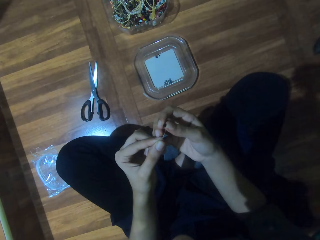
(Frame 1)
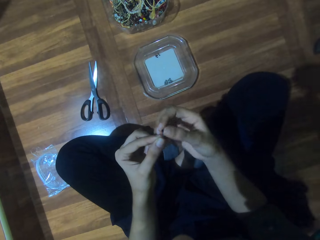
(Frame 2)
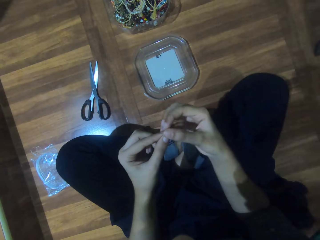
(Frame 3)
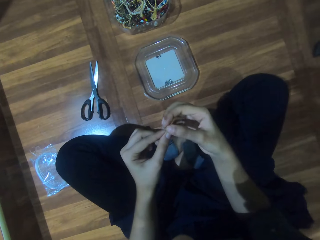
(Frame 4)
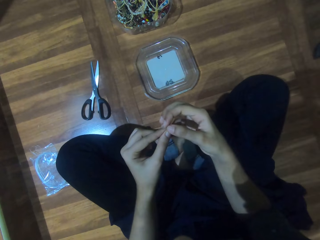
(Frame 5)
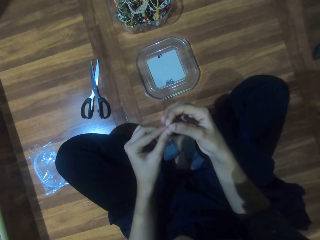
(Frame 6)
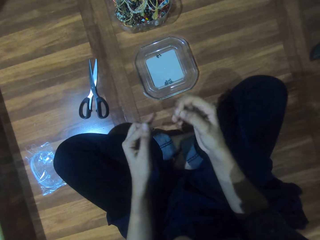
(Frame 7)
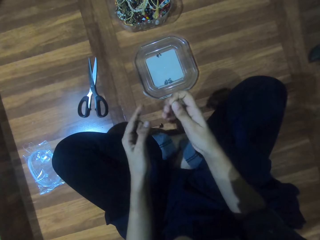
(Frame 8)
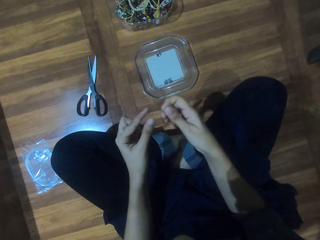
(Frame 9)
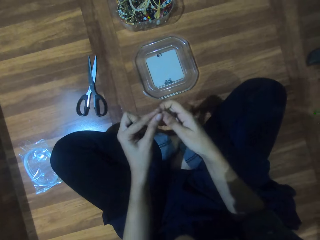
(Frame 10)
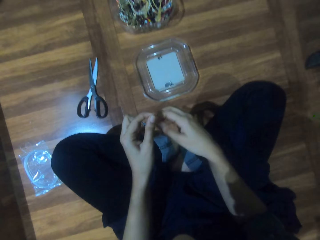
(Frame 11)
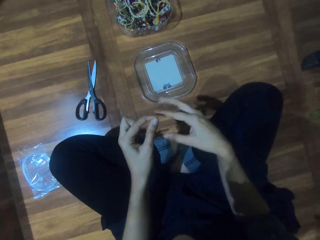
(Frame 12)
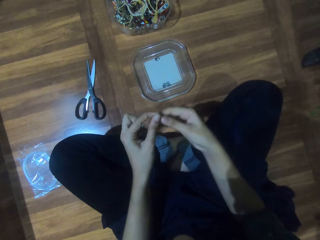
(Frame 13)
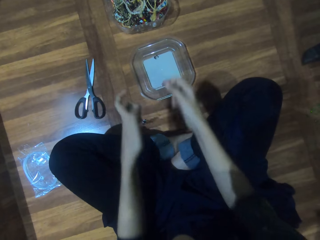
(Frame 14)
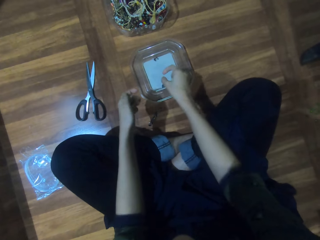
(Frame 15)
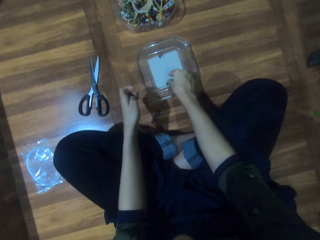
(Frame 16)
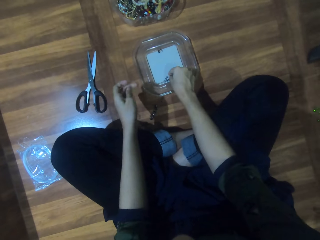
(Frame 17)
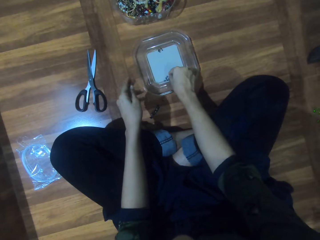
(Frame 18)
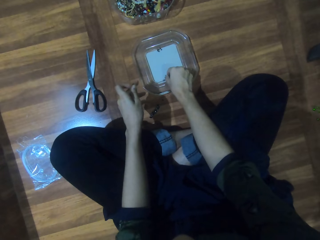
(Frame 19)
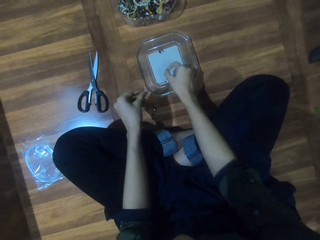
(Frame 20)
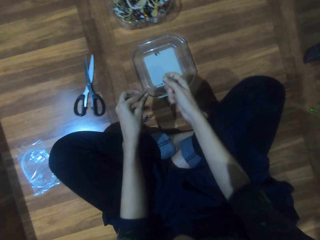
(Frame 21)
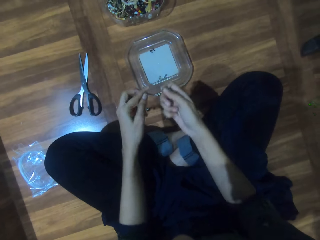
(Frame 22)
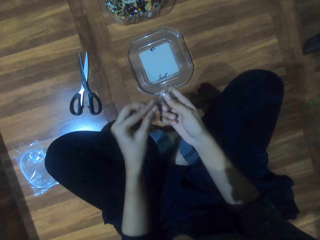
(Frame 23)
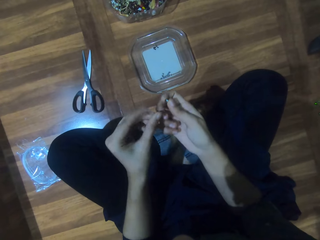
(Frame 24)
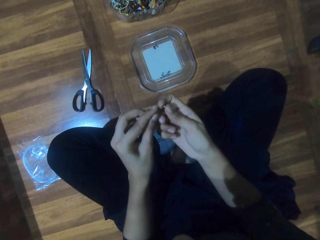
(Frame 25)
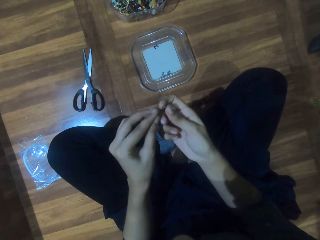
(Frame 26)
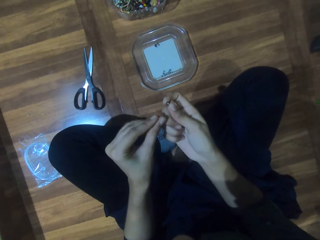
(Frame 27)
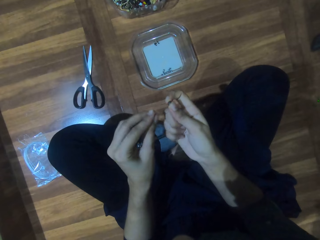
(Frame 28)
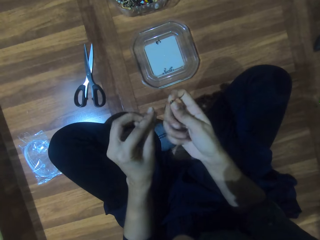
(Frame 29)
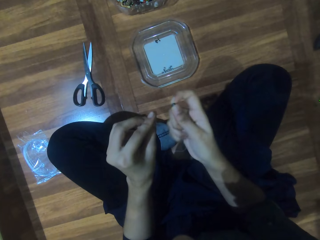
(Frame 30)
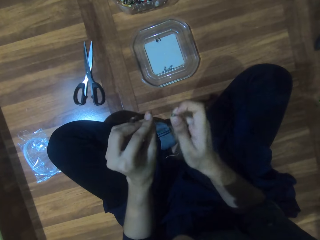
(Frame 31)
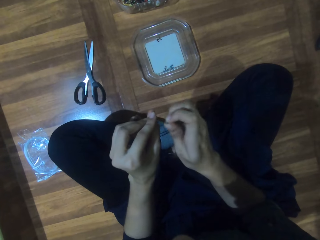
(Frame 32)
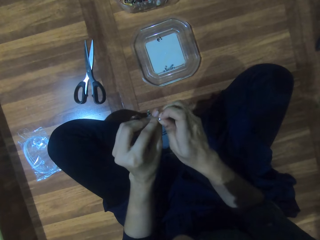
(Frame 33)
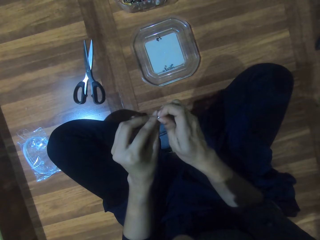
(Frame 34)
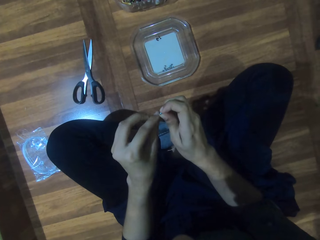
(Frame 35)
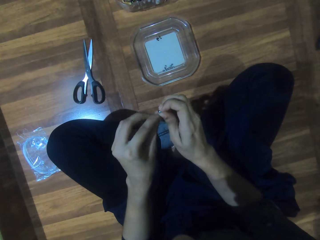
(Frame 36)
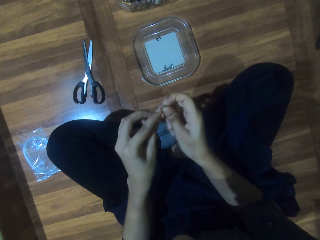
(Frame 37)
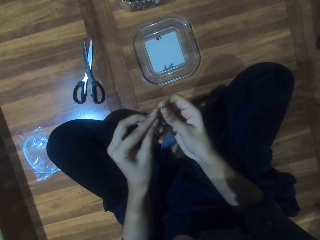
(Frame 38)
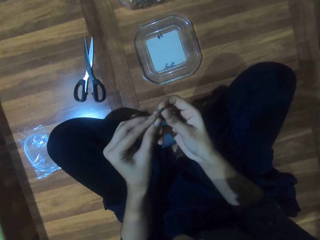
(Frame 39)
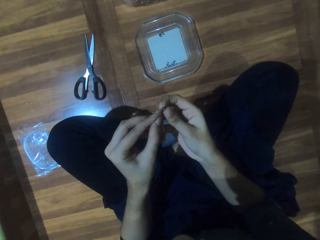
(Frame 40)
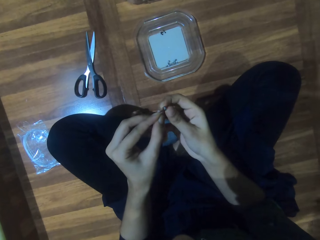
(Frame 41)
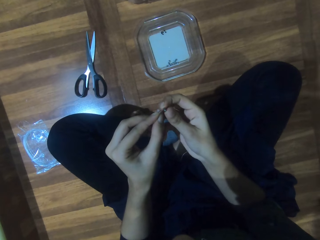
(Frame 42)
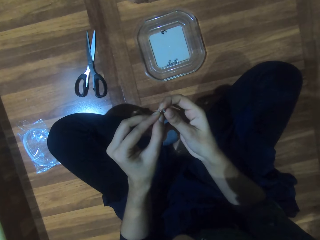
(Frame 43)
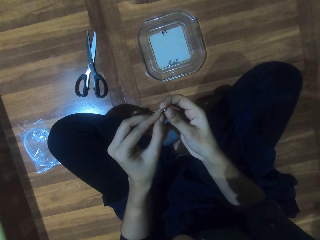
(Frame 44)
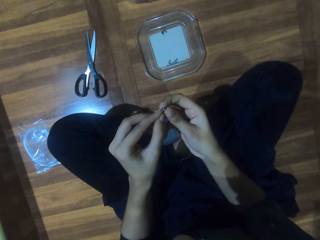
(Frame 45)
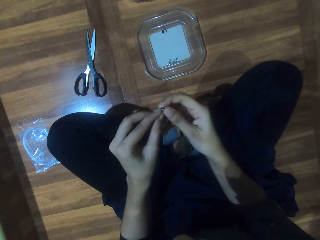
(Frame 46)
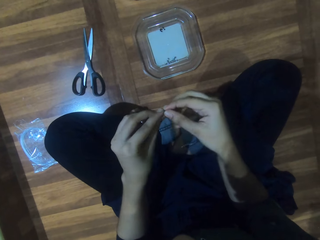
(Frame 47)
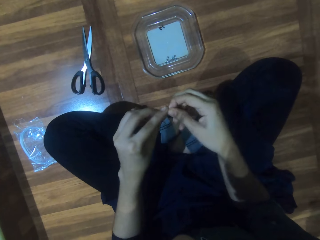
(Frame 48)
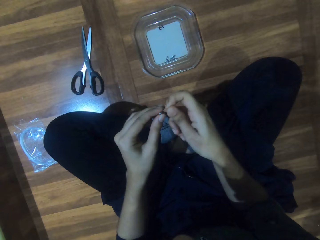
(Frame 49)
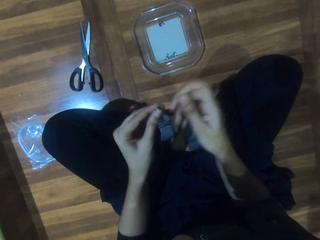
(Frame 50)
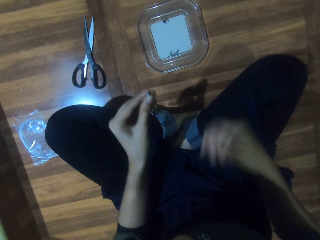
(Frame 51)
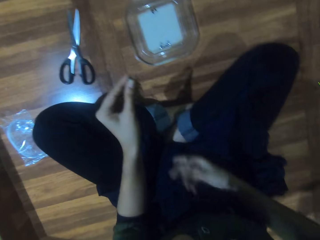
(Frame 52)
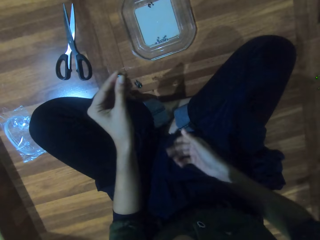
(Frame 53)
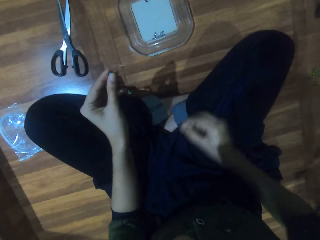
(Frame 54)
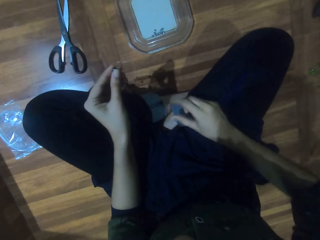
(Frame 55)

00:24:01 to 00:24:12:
The camera wearer inserts the string through the bead. They pick a bead from the lid. They insert the string through the bead.

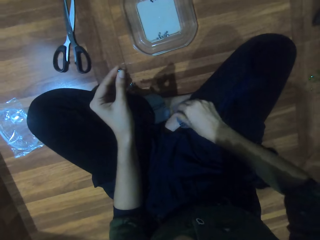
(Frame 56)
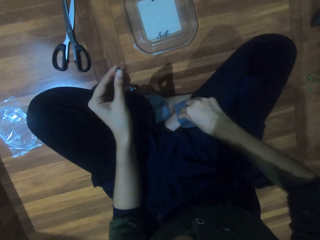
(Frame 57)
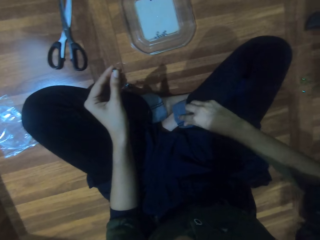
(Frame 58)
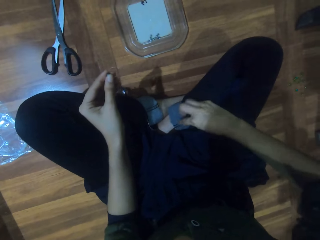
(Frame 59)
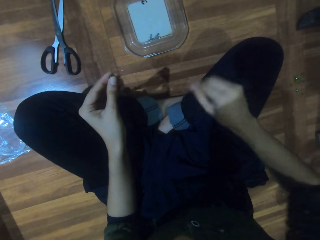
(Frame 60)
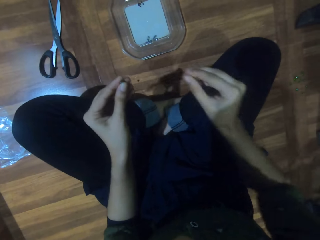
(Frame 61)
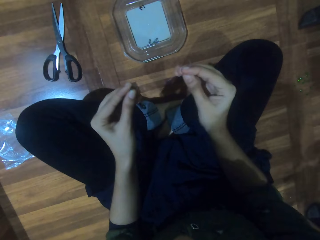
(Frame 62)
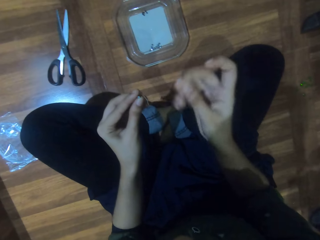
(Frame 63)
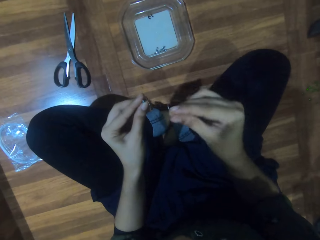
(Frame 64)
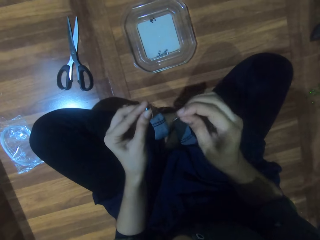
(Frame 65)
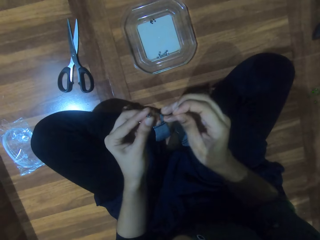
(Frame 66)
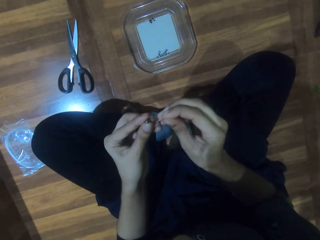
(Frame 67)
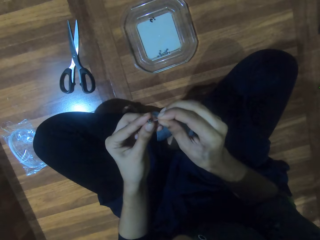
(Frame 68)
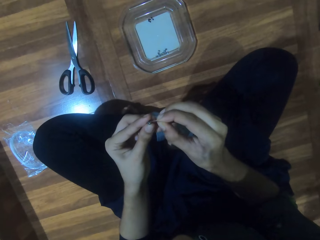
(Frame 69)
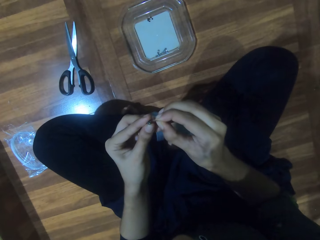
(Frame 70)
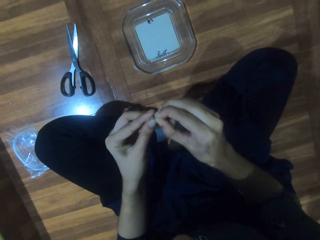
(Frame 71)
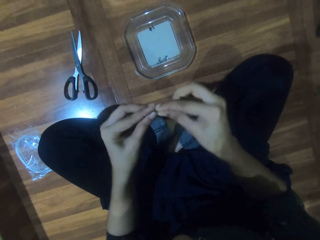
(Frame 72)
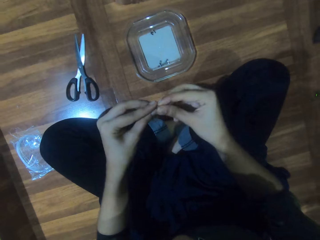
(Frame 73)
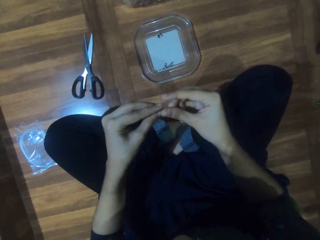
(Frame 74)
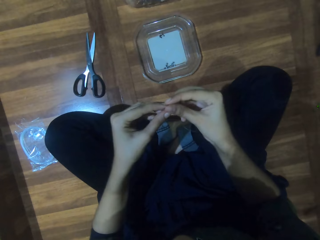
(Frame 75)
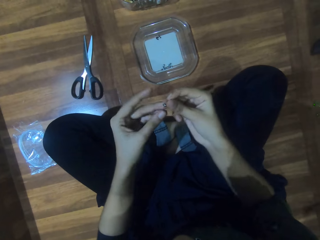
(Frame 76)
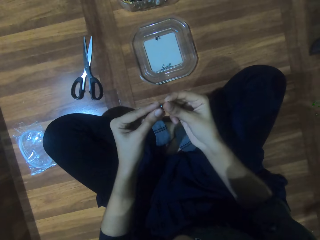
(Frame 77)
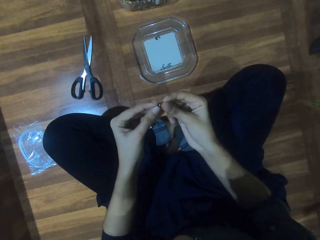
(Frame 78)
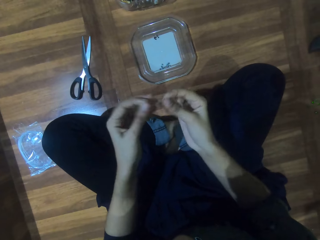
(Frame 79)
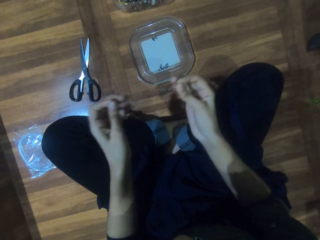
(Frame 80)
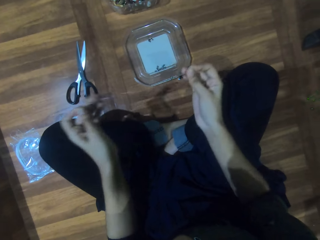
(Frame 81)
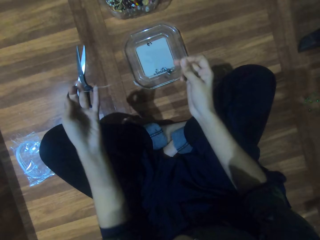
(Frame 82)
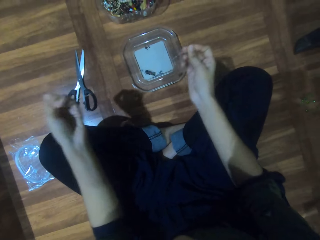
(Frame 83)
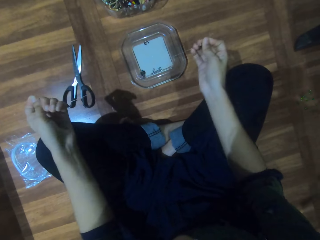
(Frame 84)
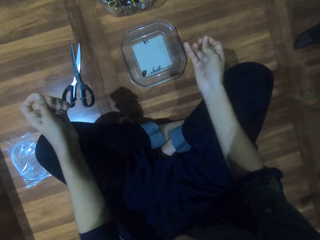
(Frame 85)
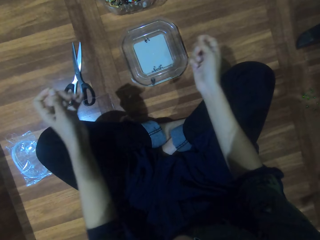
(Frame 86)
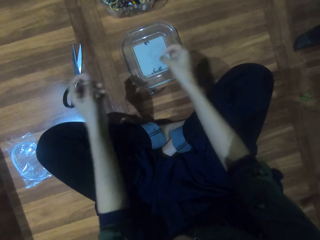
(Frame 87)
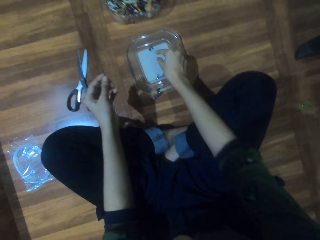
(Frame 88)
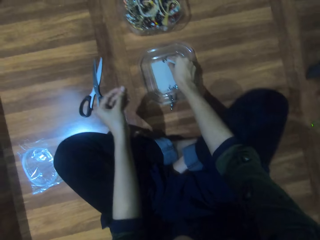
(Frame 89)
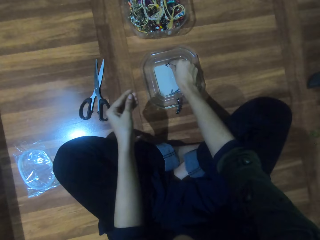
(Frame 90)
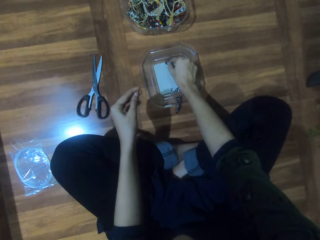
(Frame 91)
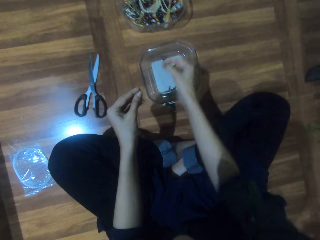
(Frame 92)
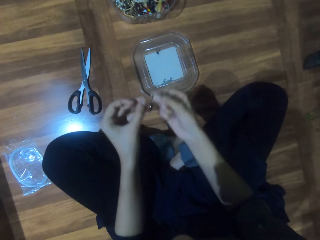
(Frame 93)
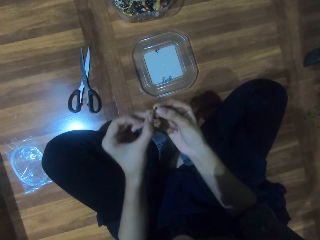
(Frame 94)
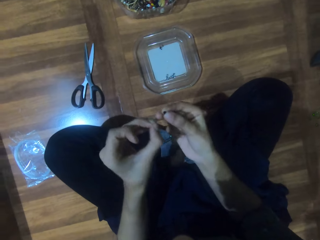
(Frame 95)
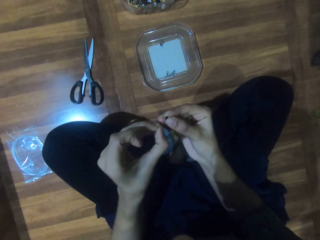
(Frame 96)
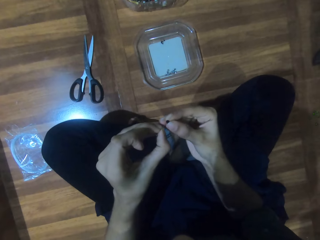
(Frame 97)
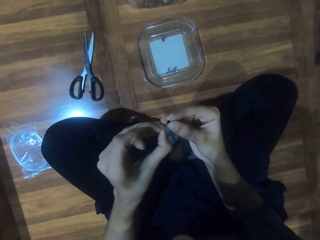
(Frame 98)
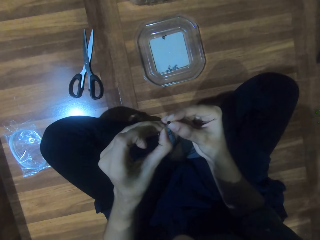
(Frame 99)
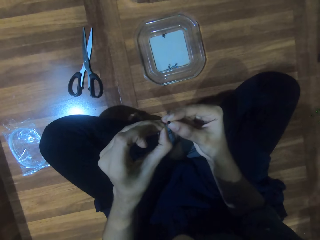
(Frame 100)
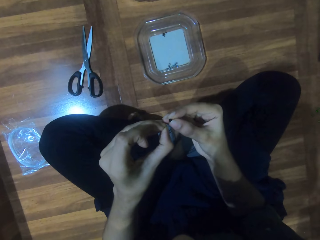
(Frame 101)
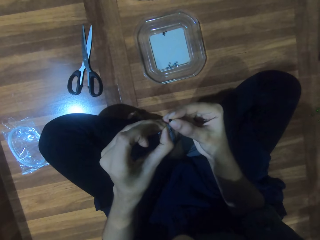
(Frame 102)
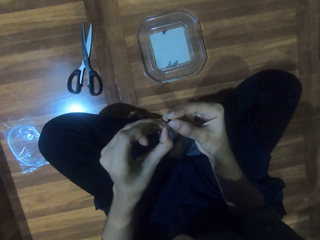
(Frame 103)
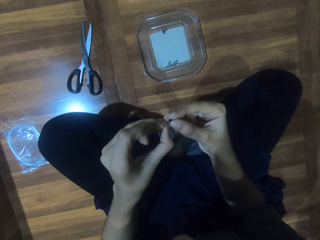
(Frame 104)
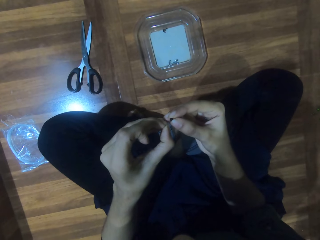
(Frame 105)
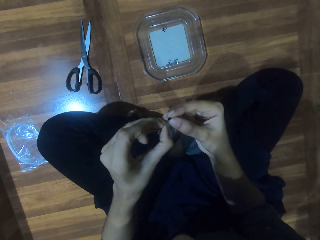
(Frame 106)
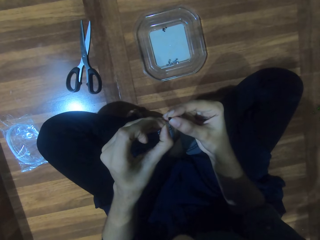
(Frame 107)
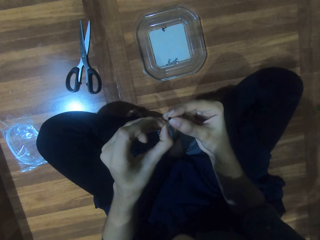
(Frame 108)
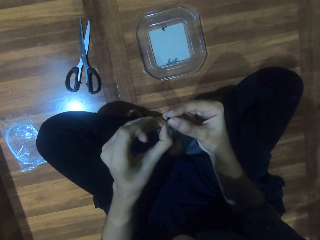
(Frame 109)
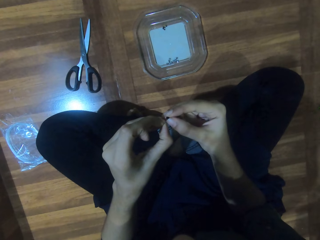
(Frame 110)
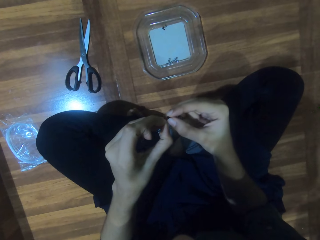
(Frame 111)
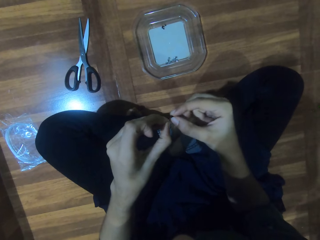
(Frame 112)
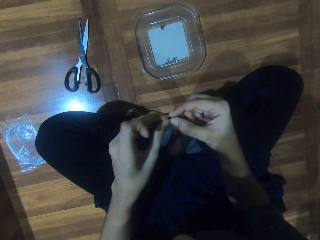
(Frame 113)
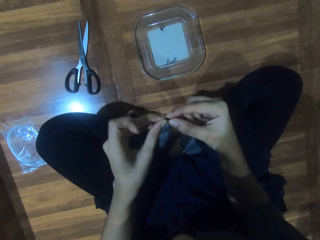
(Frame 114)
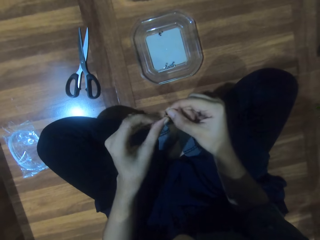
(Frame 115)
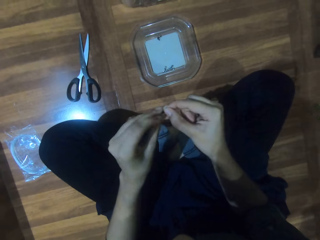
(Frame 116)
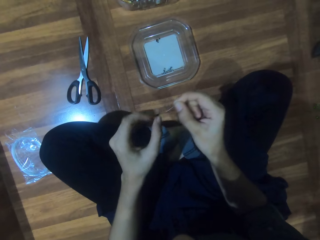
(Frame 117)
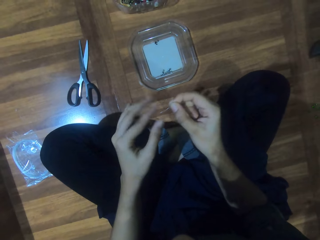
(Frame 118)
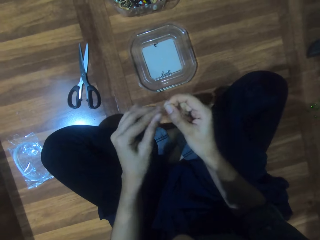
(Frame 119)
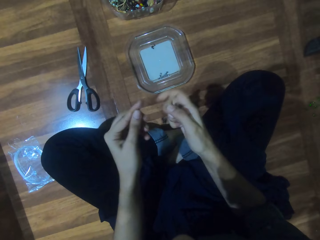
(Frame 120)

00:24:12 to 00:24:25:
The camera wearer picks the string from her lap. She inserts the string through the bead. She tightens the thin wire. She picks a bead from the lid. She inserts the string through the bead.
